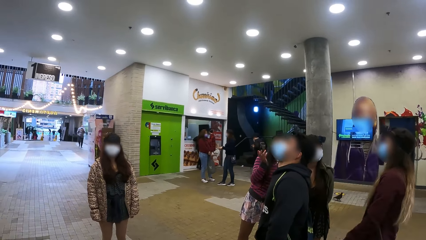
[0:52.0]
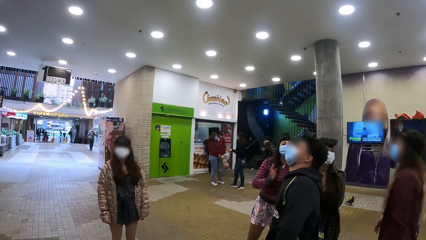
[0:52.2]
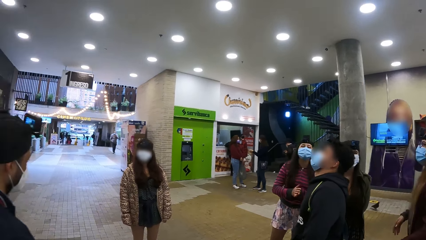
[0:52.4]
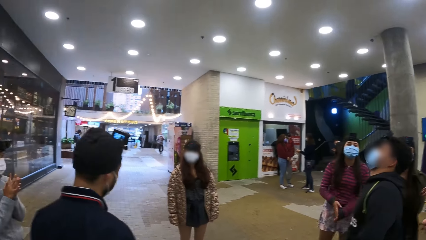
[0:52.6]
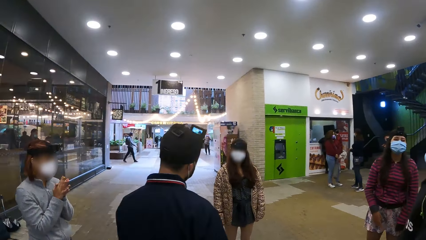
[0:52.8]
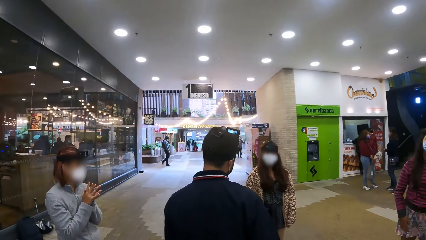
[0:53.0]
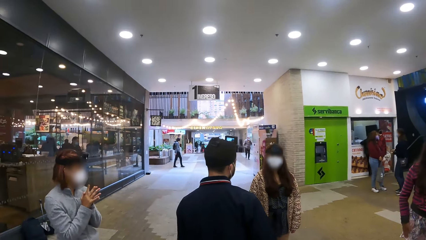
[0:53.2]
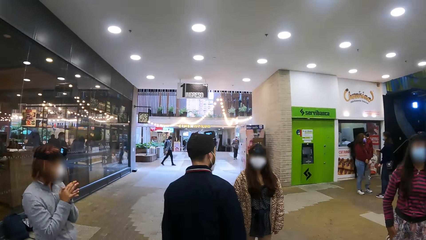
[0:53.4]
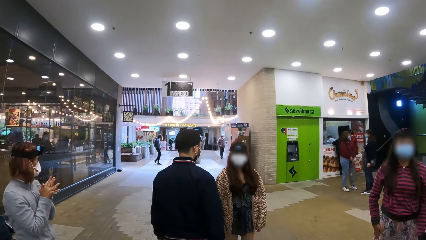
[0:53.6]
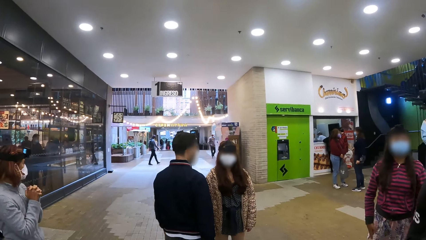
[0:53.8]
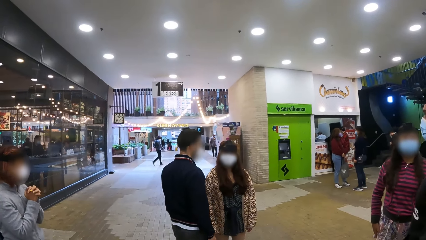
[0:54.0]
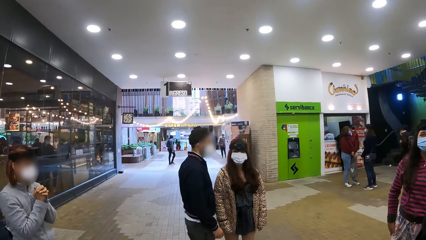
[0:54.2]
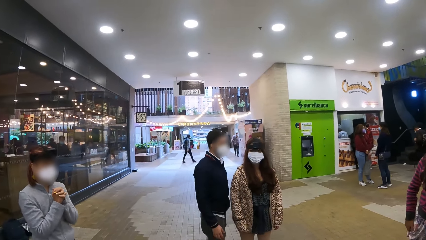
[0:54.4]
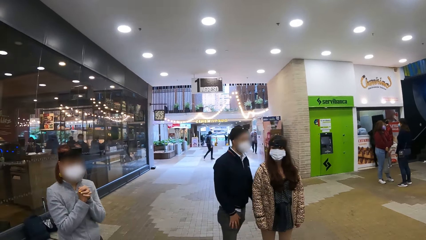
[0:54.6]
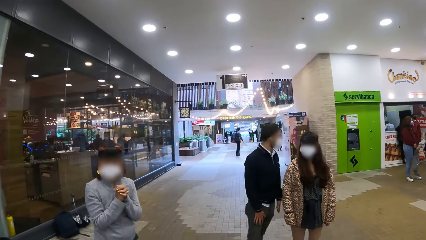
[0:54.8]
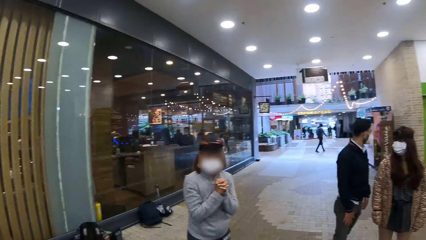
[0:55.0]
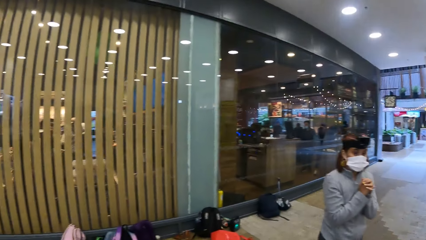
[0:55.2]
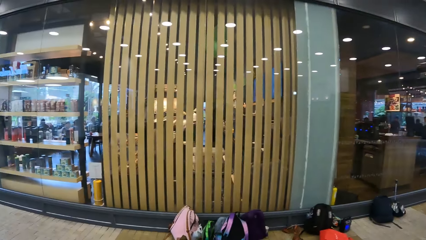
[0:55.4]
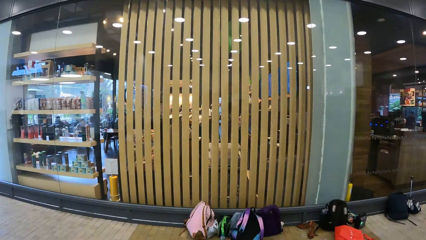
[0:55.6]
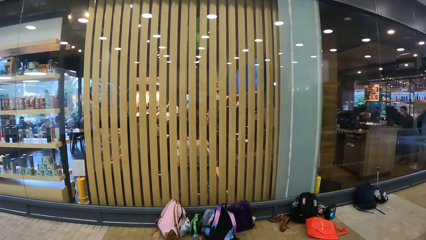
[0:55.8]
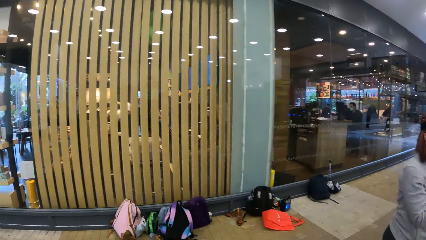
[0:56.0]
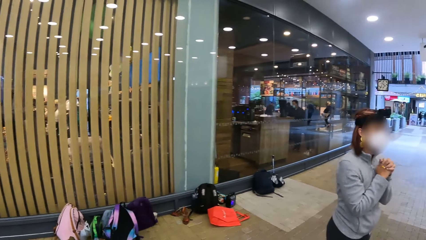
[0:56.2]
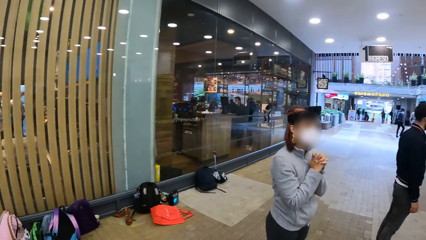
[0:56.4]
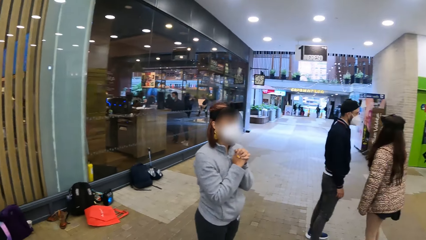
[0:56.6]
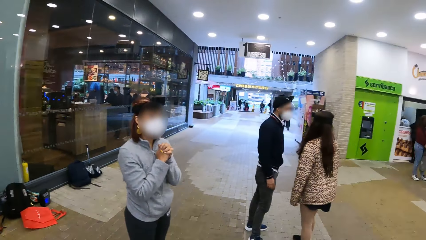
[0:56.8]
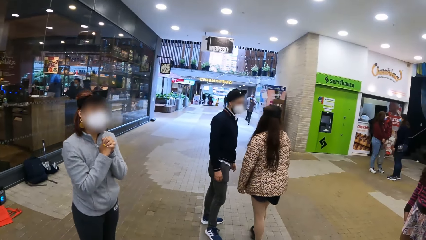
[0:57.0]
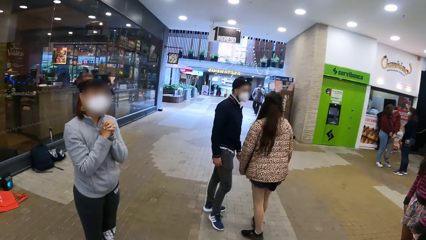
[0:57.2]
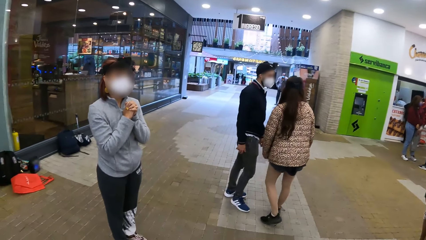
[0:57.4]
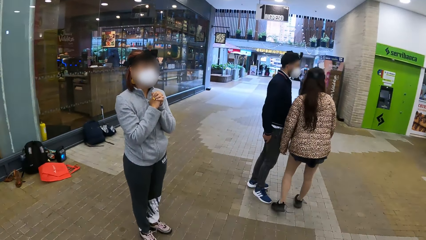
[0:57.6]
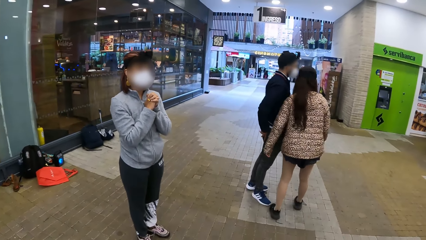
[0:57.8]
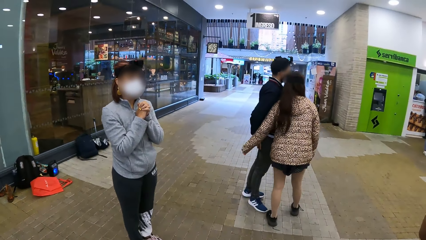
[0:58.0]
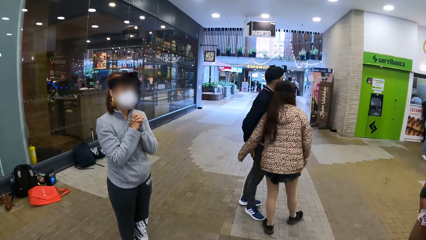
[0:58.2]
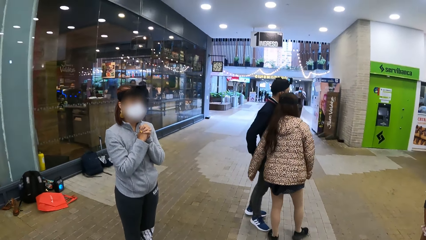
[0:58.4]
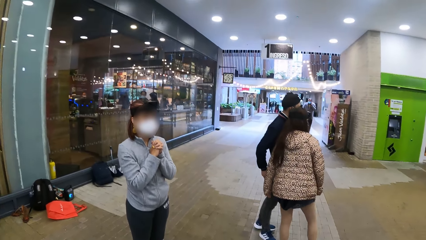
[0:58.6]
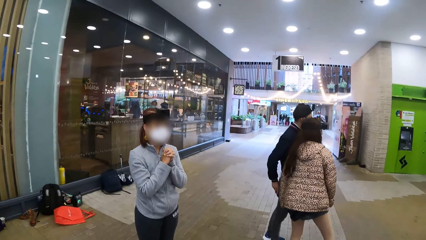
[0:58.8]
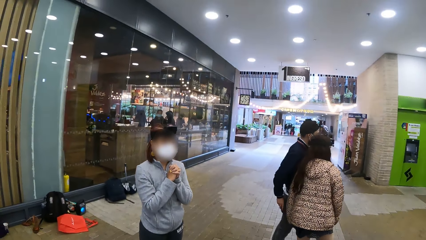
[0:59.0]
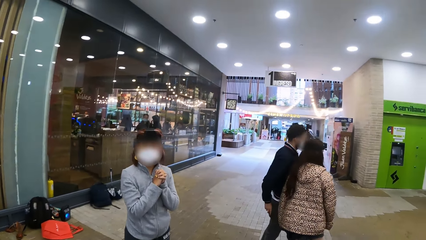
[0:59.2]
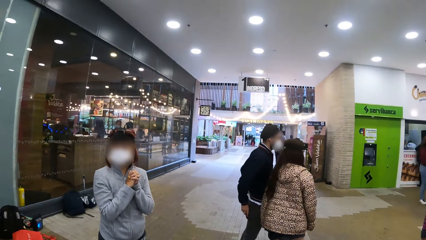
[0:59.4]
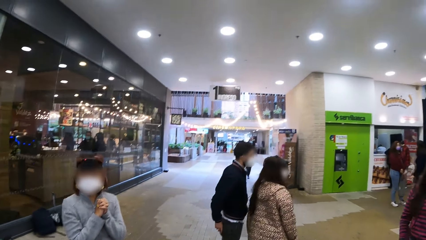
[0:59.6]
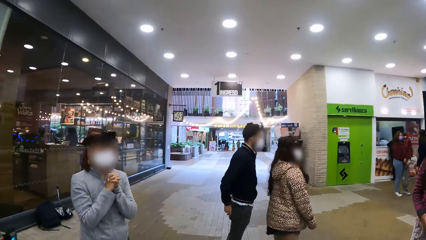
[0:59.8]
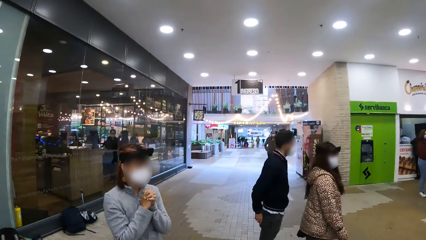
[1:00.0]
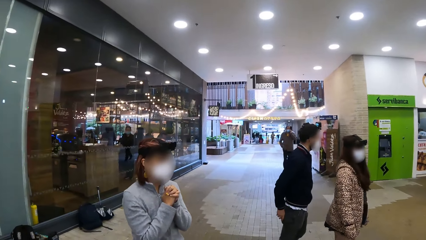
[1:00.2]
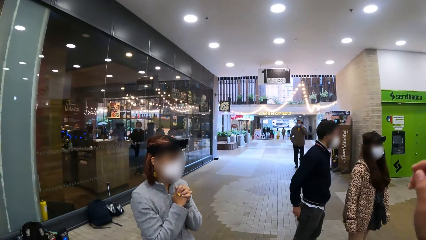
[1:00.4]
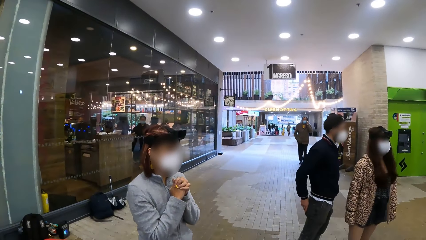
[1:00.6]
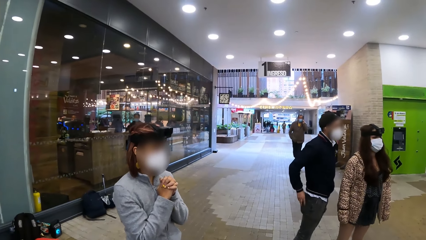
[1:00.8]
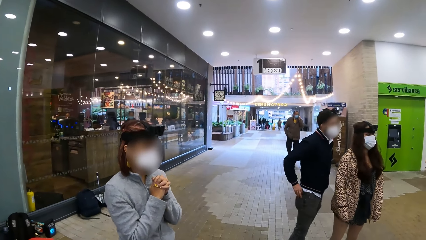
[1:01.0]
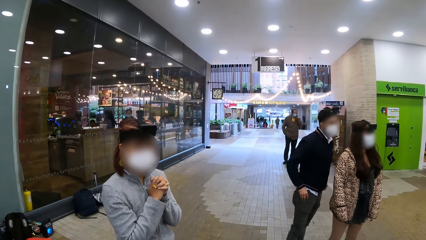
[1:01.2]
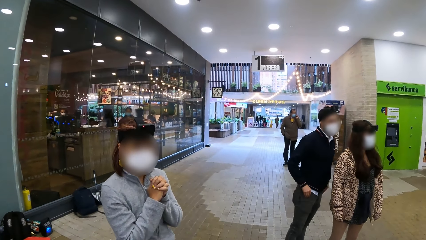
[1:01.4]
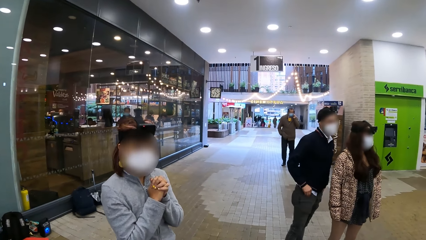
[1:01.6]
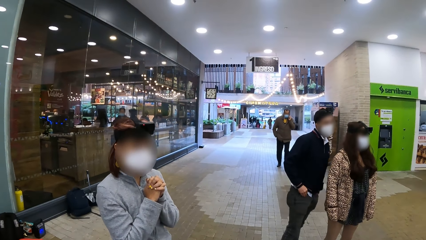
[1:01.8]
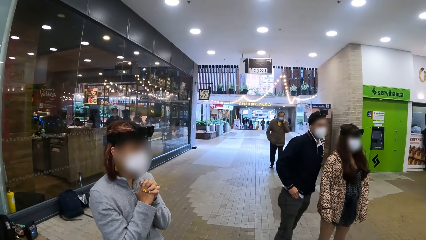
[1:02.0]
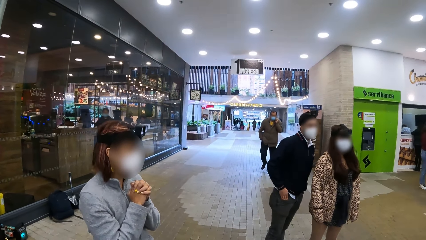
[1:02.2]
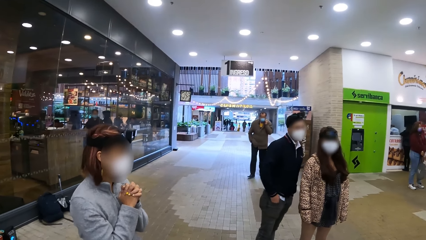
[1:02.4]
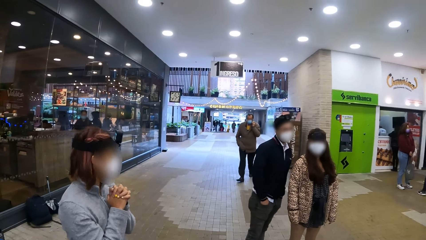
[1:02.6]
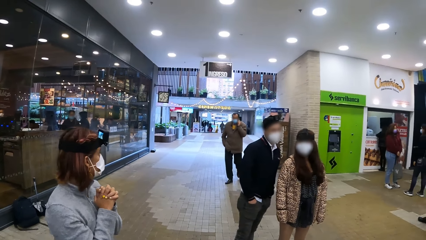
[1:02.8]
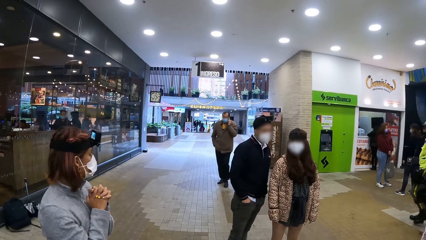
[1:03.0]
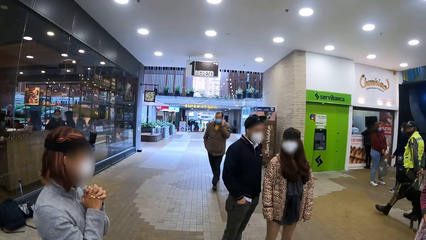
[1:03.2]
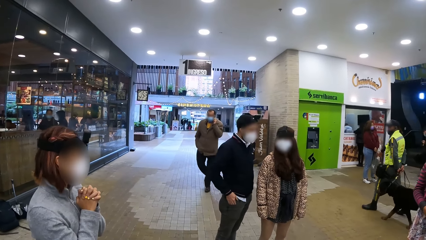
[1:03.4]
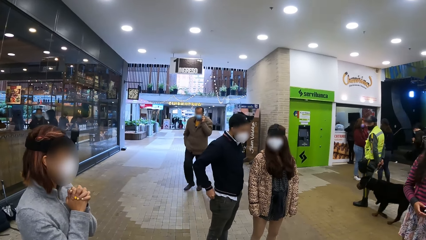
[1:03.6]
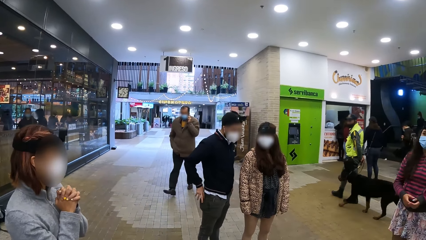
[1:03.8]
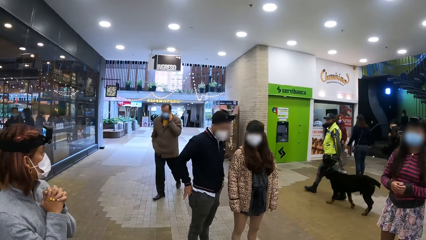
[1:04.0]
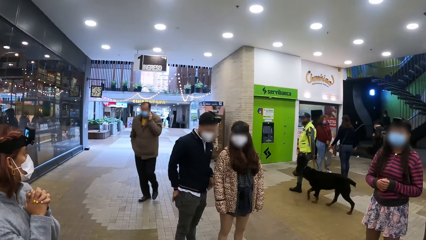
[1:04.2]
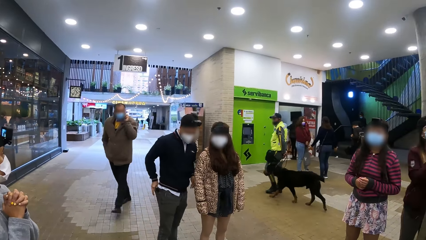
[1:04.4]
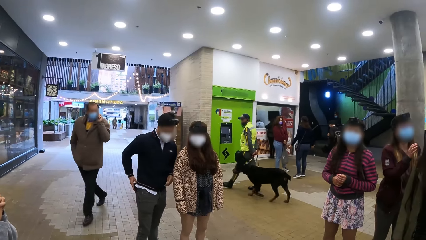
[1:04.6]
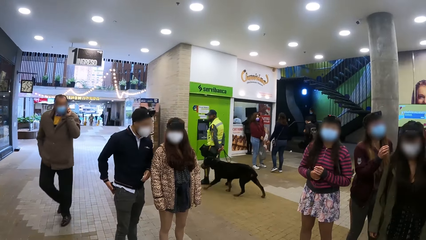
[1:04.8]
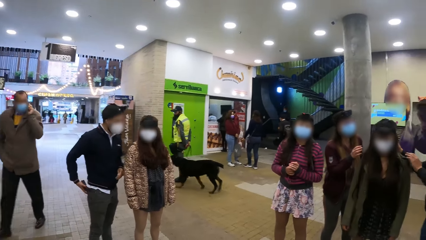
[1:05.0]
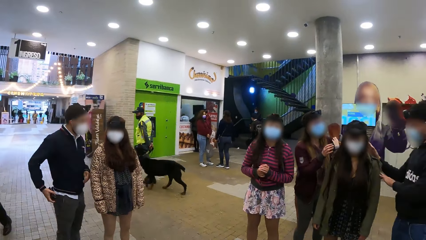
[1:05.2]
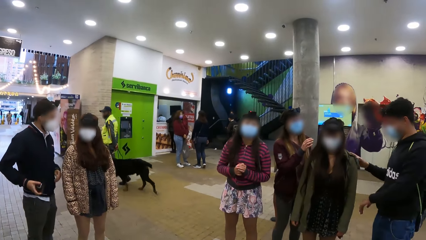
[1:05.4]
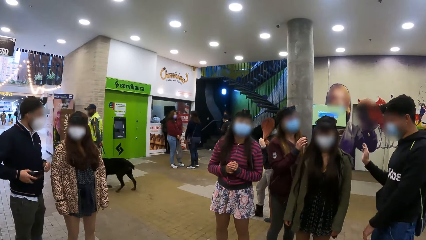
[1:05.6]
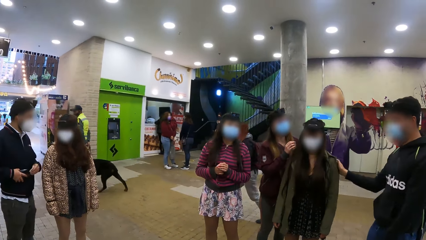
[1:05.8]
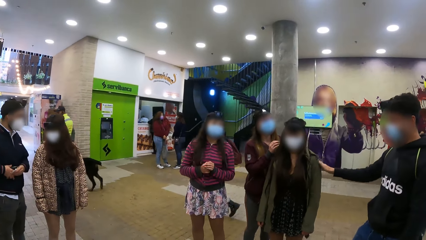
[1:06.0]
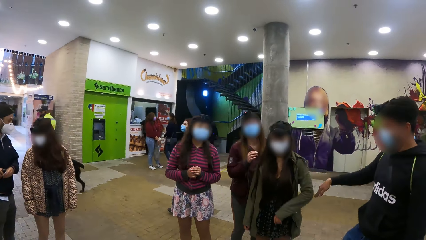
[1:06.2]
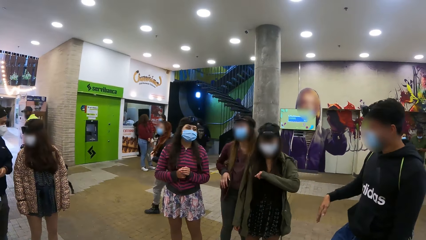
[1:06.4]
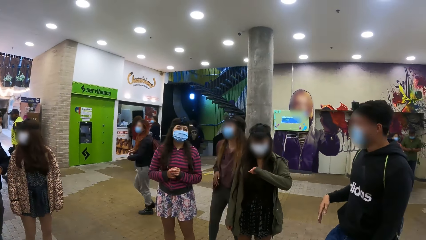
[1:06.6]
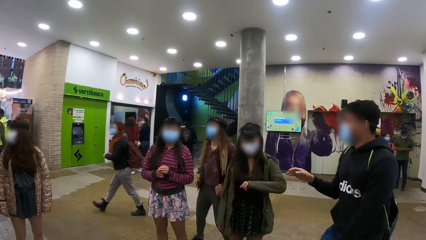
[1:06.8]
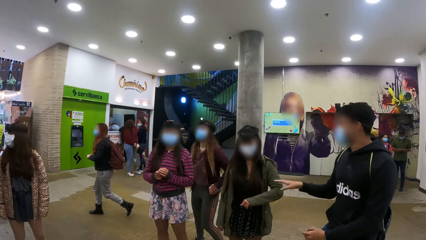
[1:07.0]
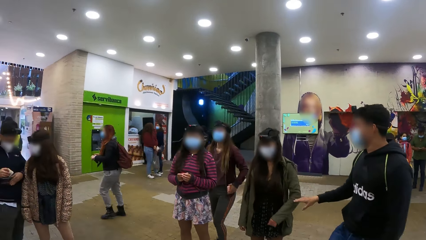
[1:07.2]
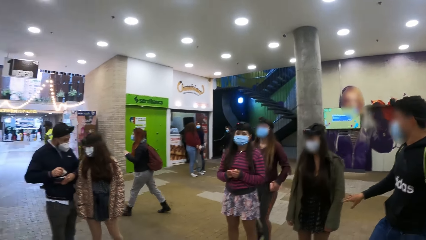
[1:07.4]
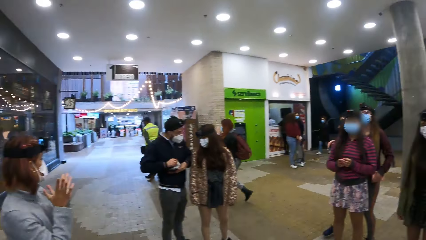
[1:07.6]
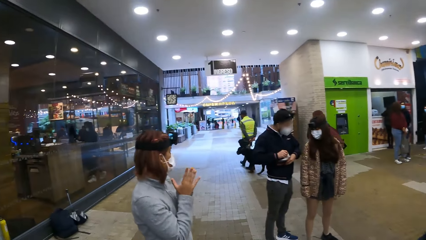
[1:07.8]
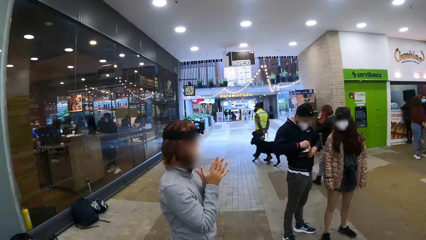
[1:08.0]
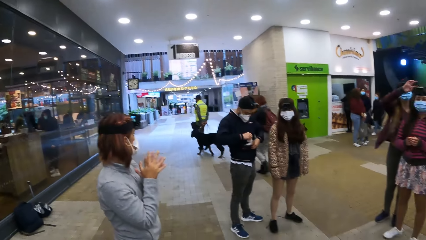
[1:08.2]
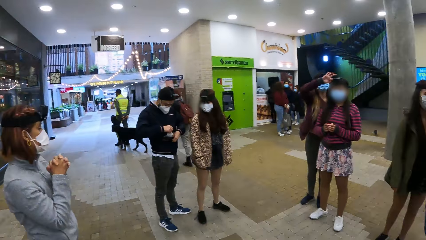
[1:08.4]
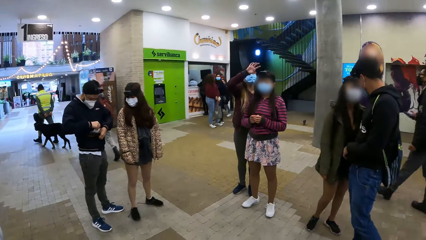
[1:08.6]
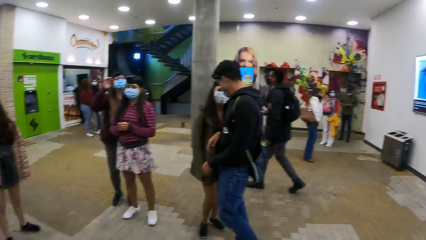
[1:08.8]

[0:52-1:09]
The camera wearer looks around.
